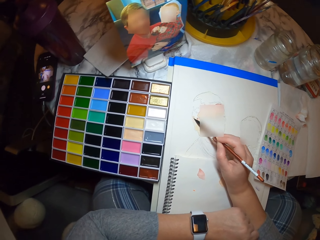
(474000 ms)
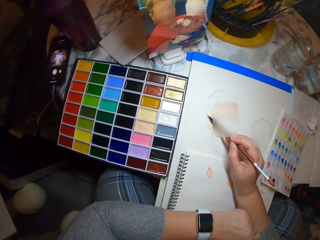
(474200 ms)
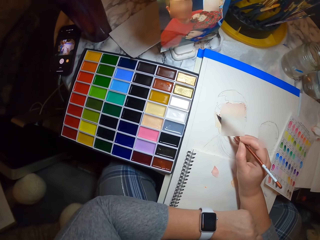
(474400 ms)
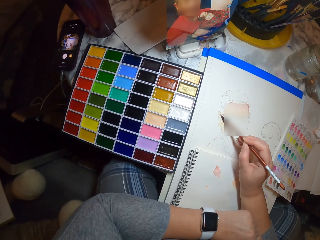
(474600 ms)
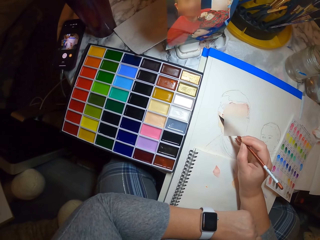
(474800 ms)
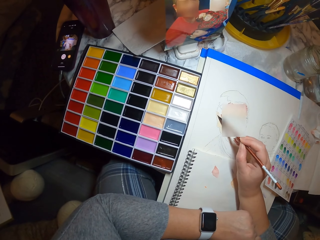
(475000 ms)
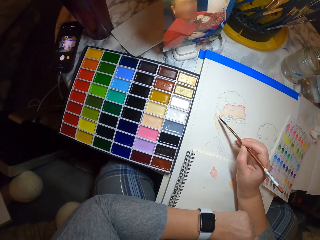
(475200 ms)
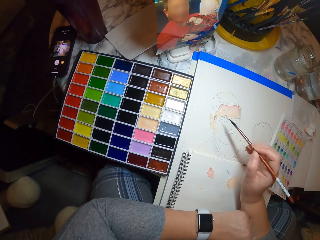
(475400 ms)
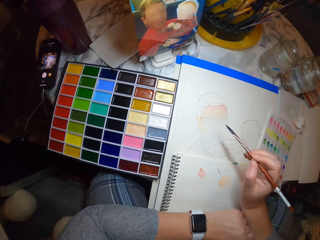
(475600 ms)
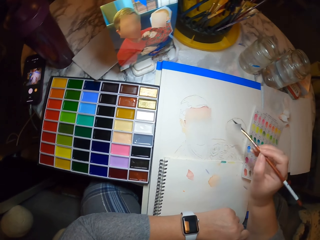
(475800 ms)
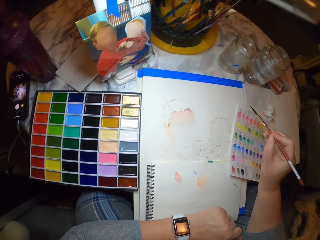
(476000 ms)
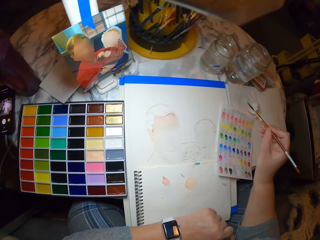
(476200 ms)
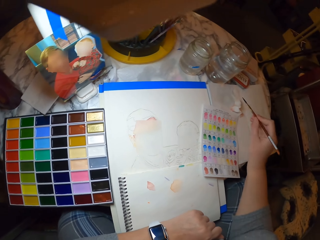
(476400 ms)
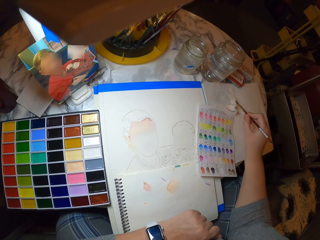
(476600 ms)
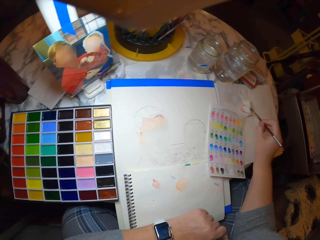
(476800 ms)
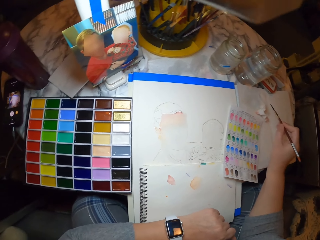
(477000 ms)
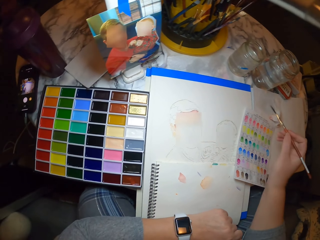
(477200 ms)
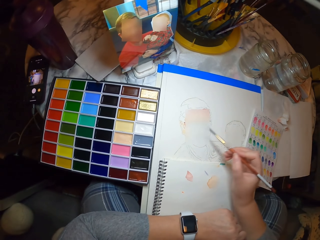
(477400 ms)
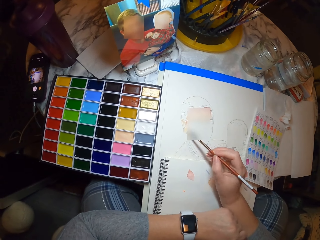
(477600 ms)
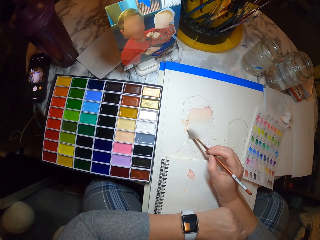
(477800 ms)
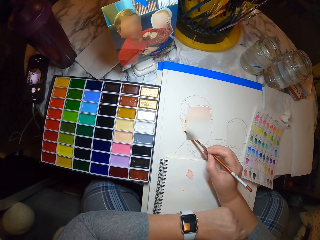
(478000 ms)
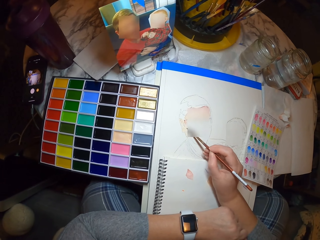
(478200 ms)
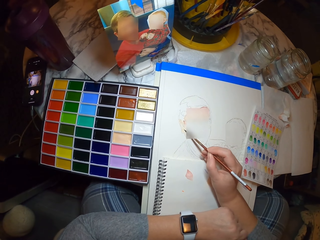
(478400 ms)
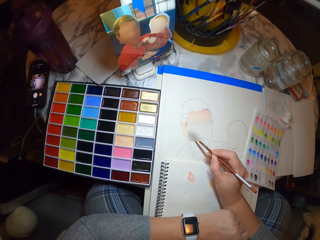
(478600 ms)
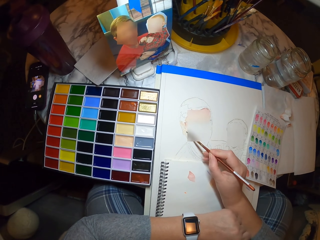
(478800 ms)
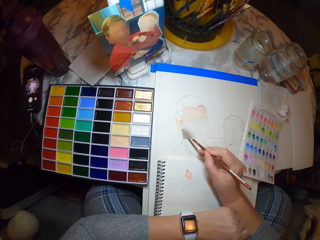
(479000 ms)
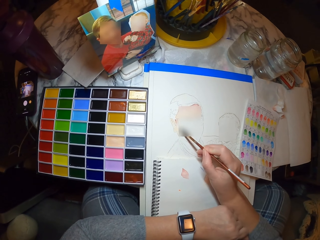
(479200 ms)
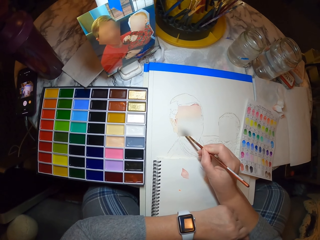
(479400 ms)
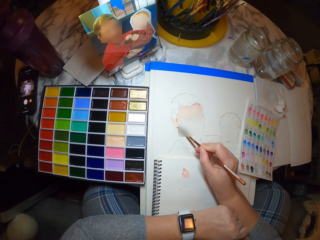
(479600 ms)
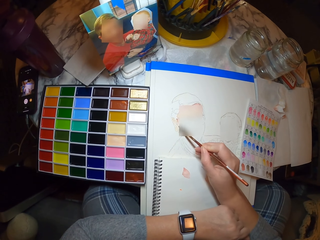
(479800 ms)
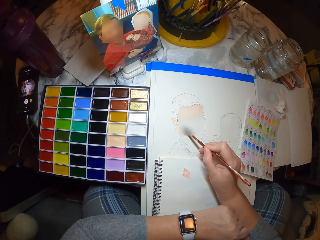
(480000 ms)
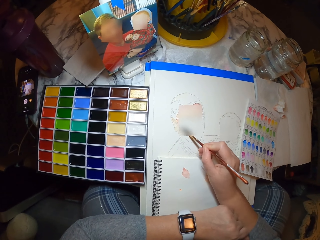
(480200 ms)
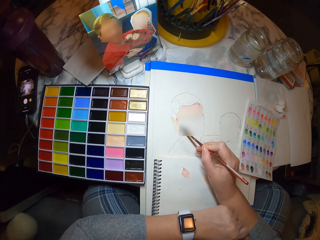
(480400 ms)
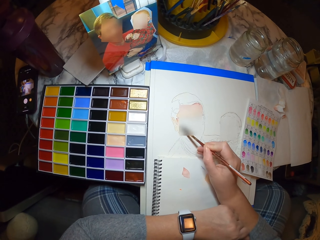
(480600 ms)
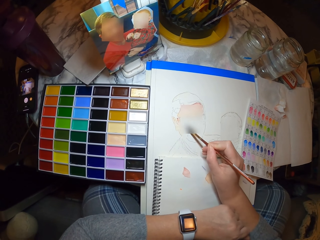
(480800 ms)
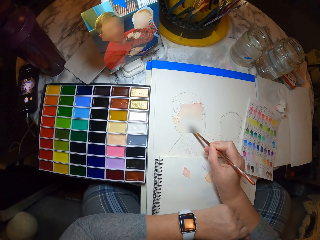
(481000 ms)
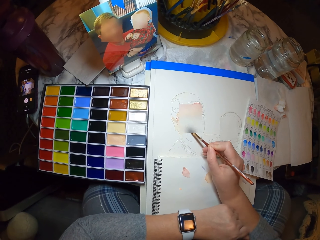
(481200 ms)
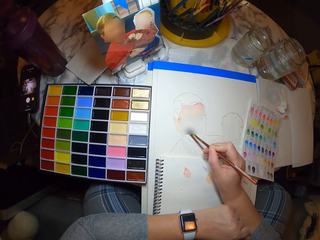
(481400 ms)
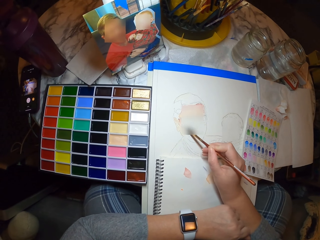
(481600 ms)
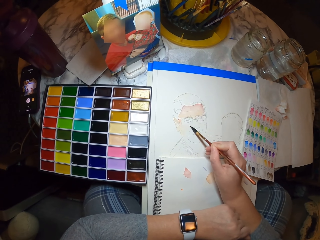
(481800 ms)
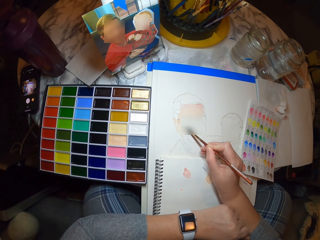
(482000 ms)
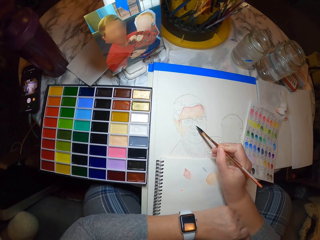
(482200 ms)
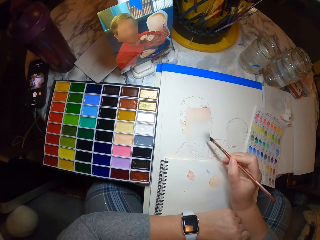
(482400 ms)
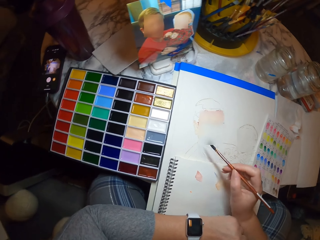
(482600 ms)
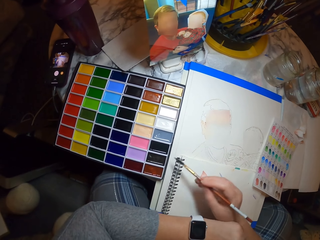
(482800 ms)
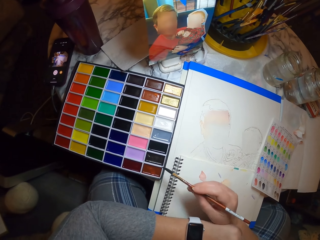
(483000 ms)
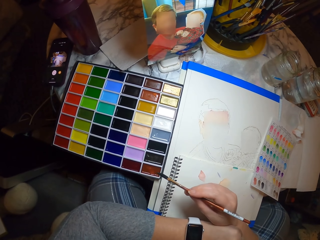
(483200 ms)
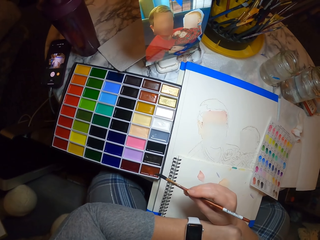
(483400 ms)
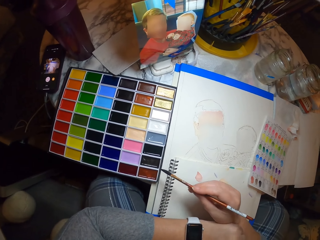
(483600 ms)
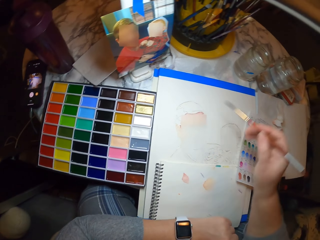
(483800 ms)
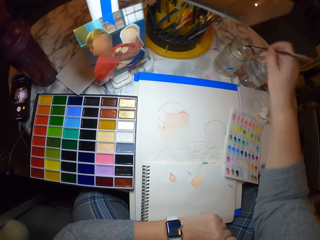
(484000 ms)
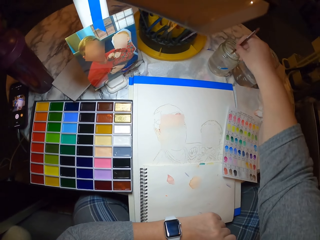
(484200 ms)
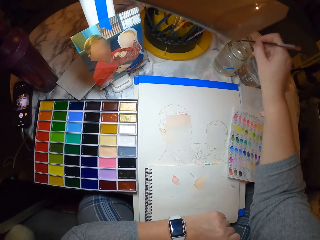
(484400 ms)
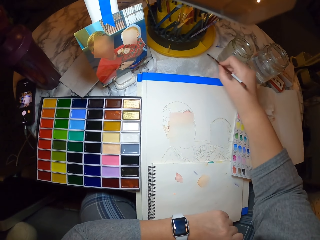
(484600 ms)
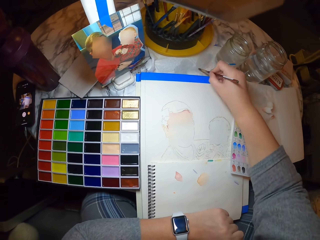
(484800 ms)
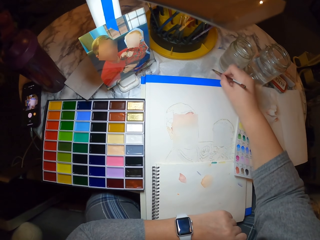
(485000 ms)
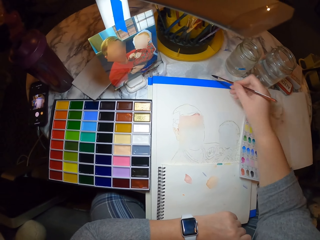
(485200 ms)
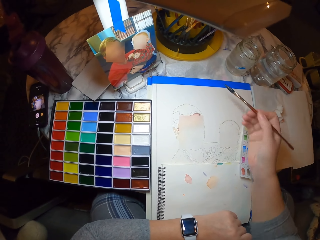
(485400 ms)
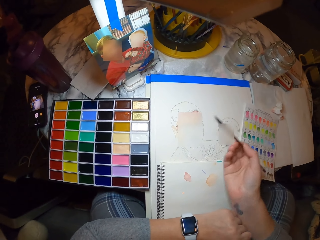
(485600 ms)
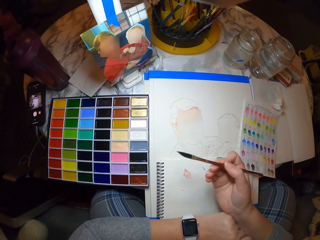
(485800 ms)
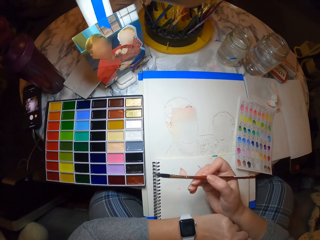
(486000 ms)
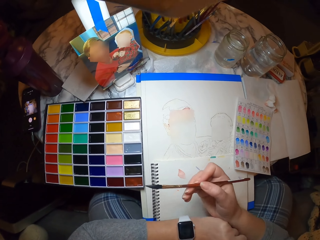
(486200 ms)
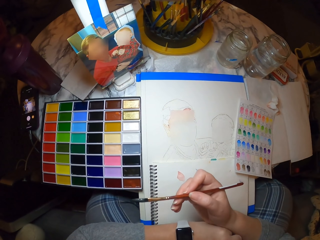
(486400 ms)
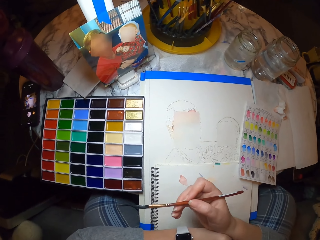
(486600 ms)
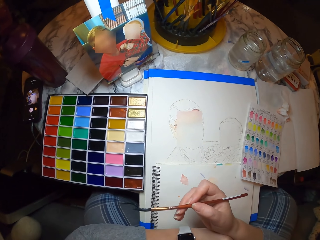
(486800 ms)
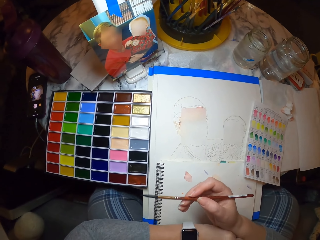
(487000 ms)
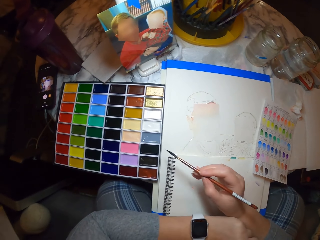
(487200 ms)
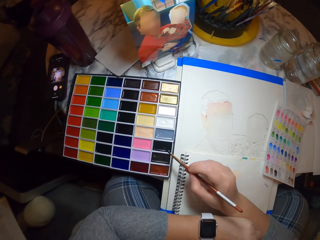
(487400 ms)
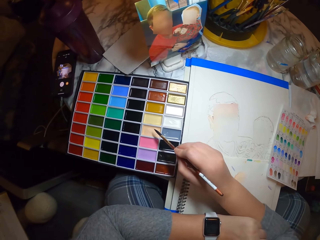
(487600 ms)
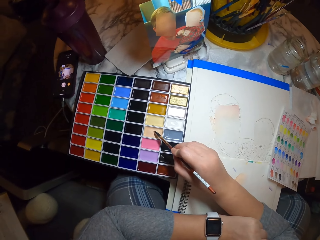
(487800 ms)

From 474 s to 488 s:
The camera wearer rubs the brush on the book. They color the drawing with an art brush. They hold the art brush and gaze at the art. They move the right hand. They dip the art brush in water in the jar. They drain out excess water from the art brush. They rub the brush on the paper. They dip the art brush in paint. They hold the brush in the right hand. They look at the picture.

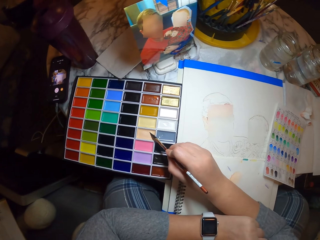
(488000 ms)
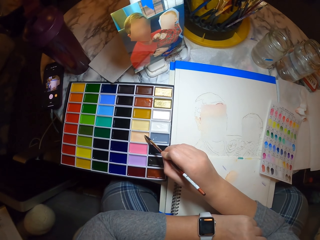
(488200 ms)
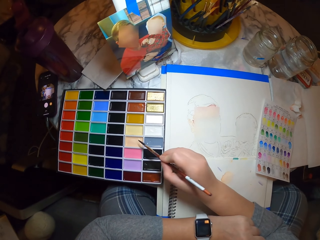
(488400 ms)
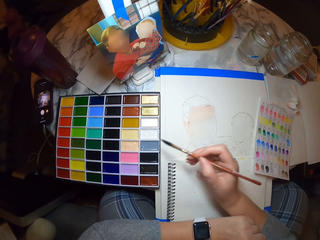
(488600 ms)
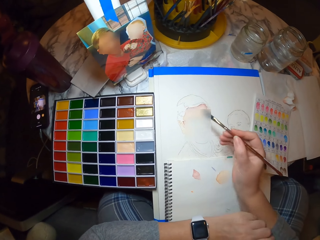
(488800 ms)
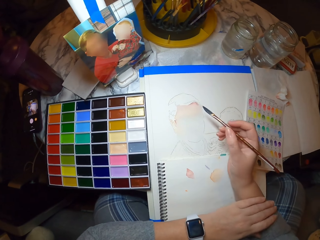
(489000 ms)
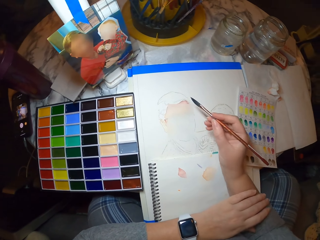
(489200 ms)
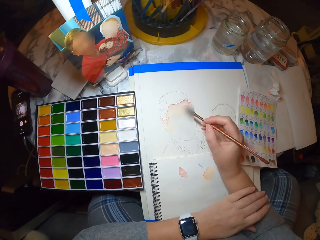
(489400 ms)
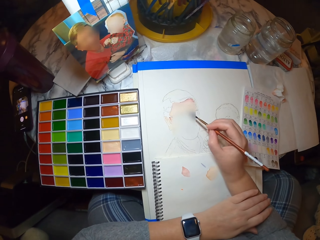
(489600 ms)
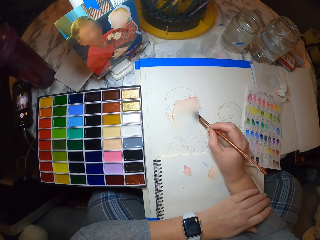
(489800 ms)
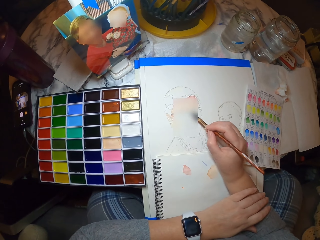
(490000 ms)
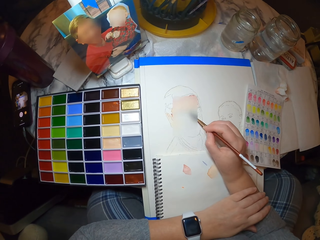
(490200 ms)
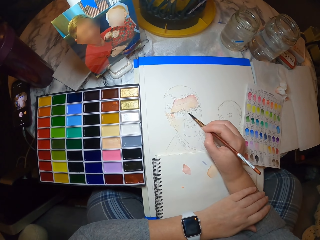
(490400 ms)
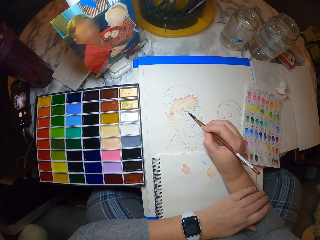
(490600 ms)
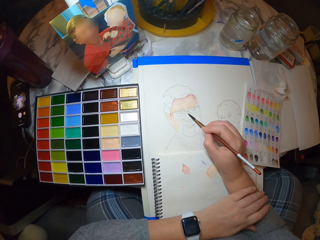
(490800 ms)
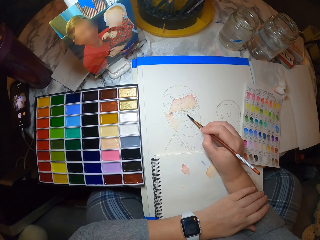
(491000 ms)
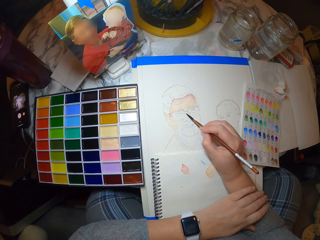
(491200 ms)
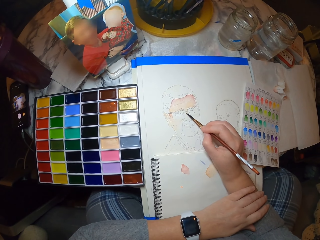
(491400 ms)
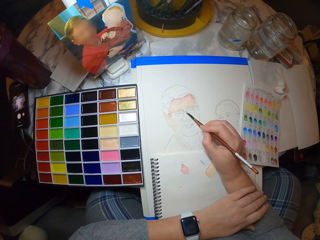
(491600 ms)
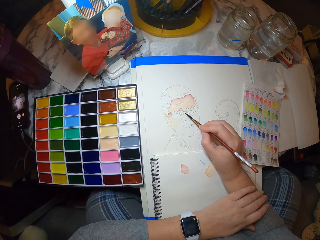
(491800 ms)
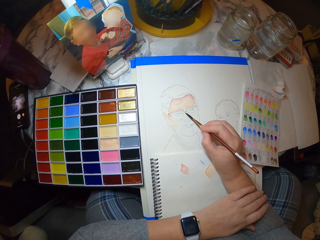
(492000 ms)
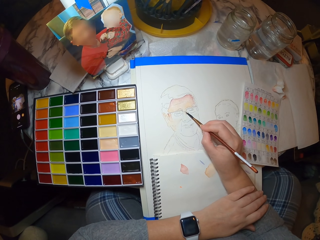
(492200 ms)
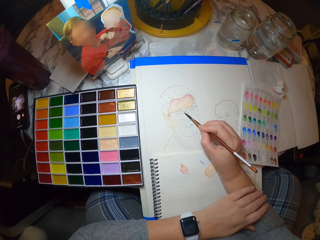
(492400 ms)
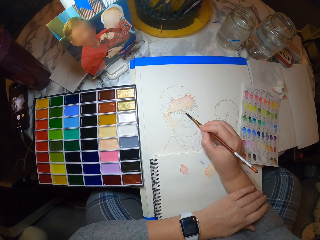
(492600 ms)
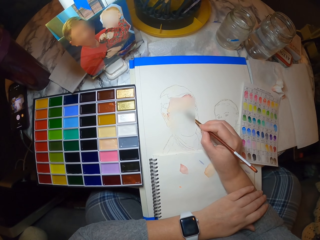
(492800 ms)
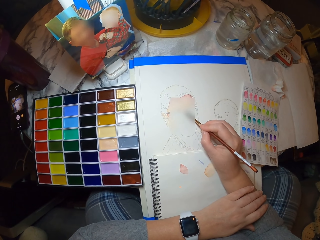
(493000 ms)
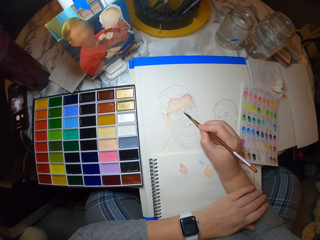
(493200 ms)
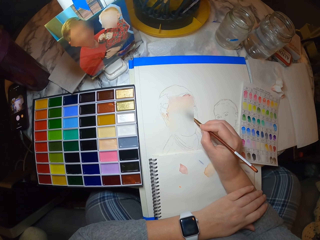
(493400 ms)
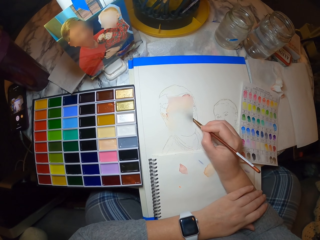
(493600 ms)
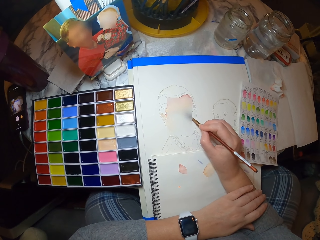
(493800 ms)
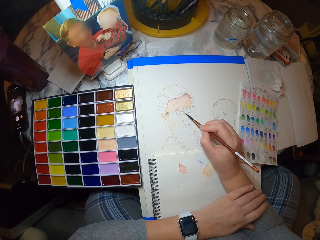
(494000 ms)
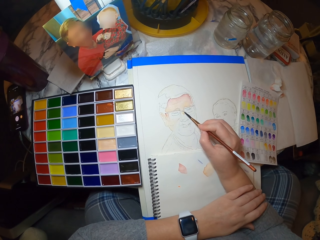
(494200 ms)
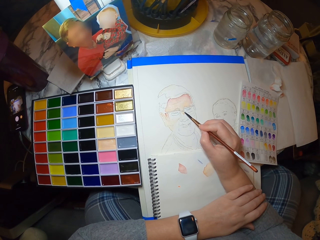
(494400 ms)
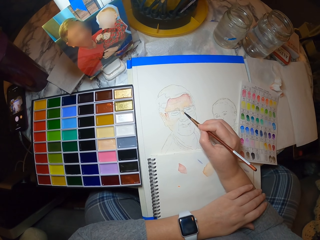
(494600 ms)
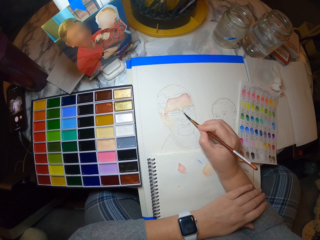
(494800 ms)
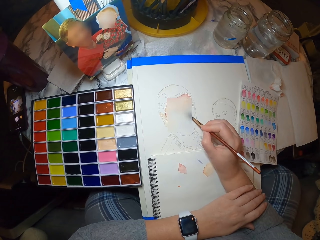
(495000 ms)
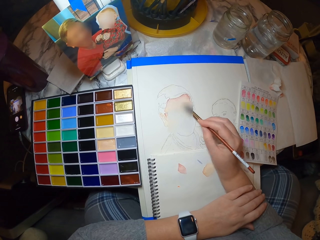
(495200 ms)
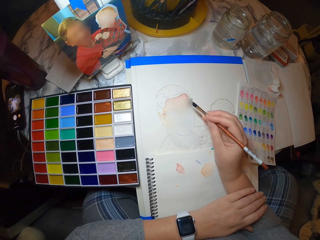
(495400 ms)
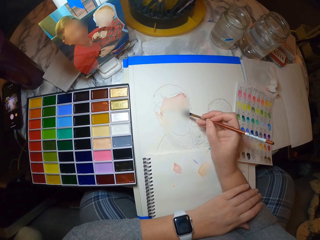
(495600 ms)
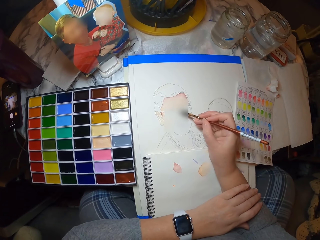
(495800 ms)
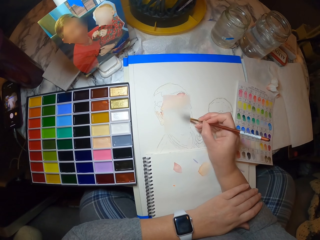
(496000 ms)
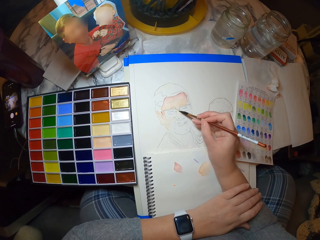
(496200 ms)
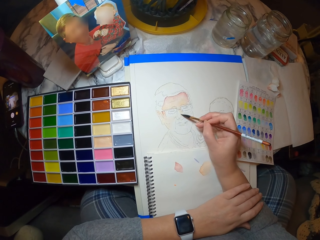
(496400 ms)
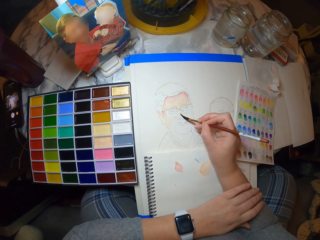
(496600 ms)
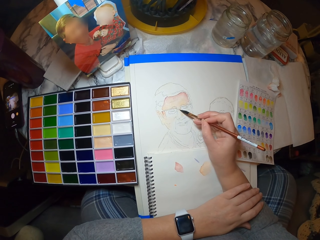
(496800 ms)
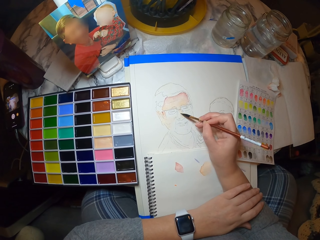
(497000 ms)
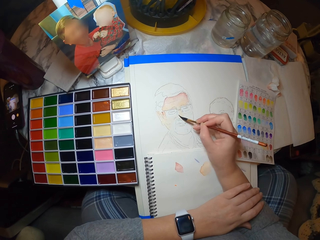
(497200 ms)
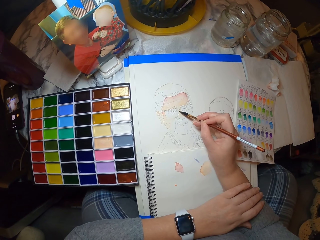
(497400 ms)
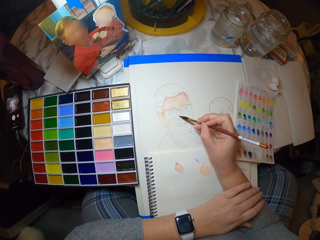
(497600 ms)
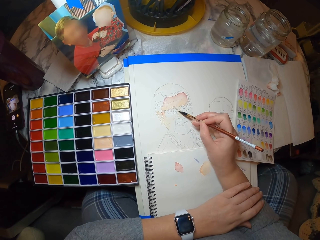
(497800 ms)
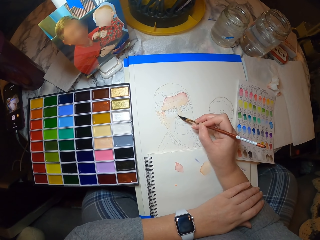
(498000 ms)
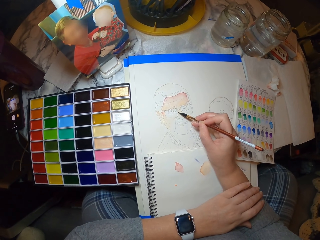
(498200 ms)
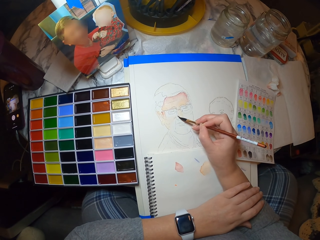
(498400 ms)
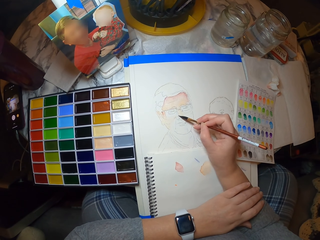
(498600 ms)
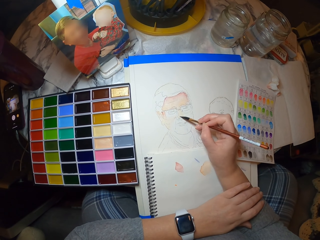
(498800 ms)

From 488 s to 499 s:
The camera wearer colors the drawing with an art brush.
